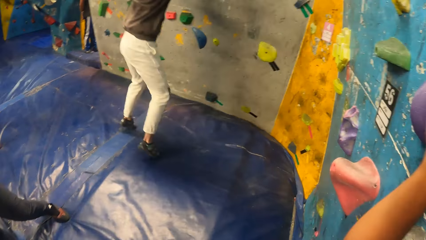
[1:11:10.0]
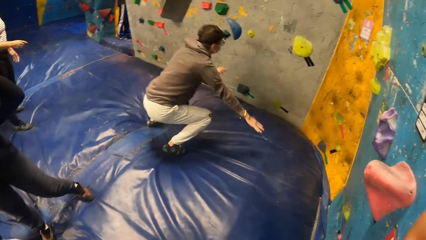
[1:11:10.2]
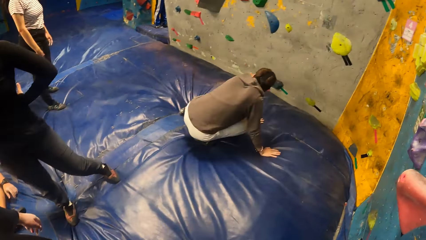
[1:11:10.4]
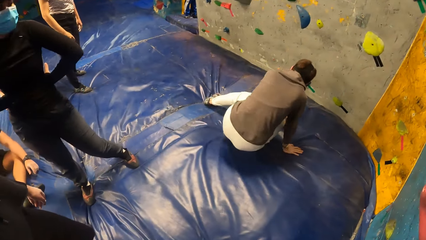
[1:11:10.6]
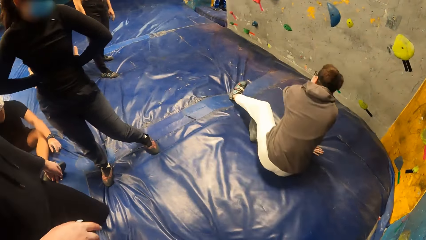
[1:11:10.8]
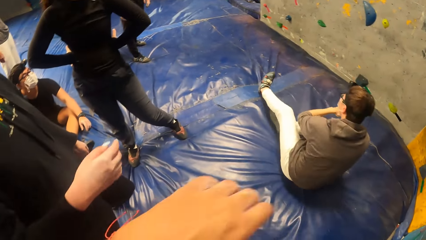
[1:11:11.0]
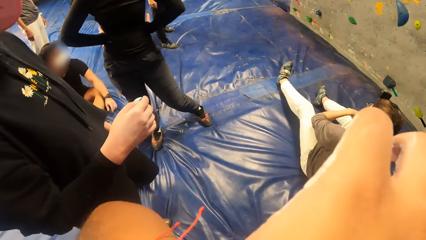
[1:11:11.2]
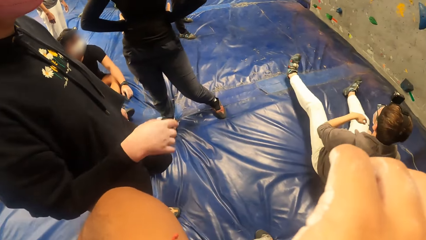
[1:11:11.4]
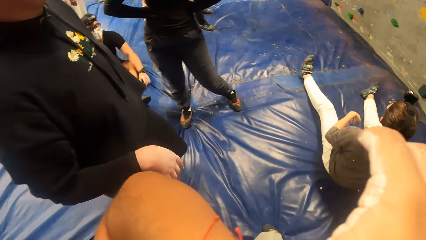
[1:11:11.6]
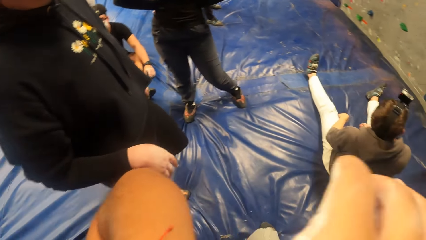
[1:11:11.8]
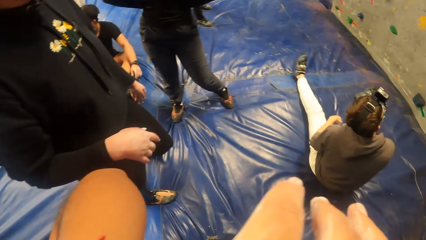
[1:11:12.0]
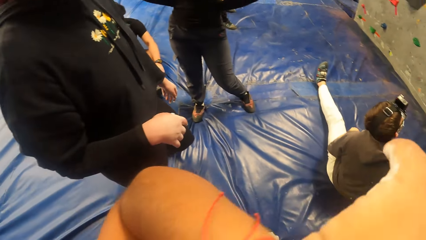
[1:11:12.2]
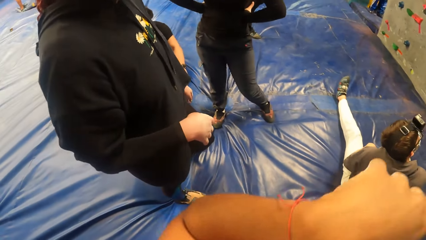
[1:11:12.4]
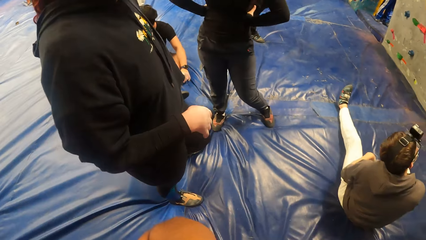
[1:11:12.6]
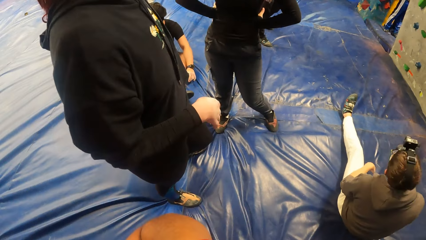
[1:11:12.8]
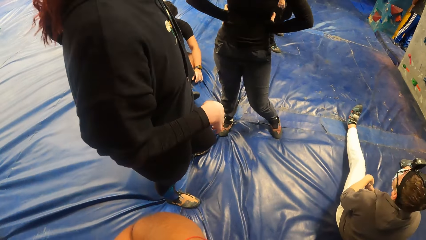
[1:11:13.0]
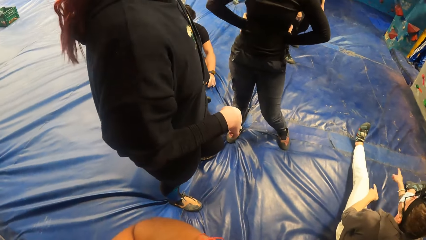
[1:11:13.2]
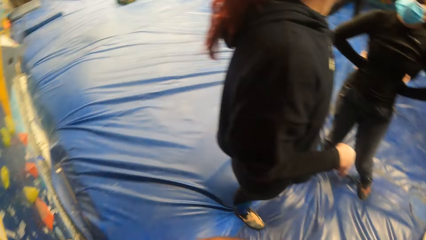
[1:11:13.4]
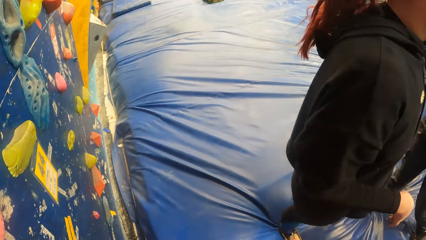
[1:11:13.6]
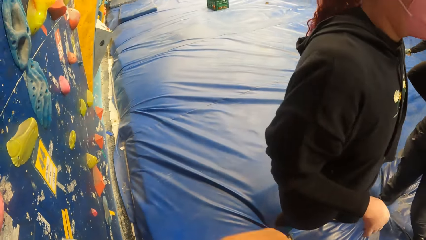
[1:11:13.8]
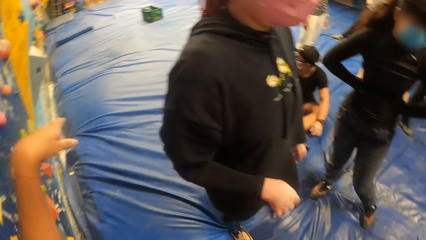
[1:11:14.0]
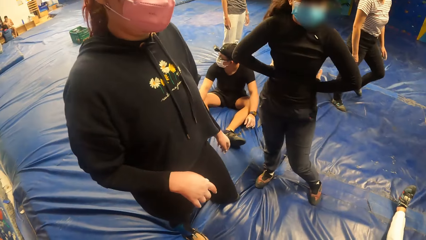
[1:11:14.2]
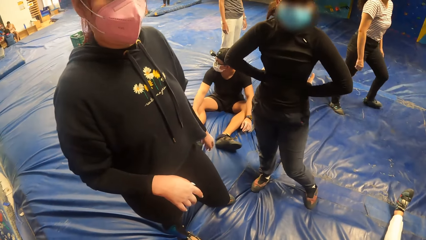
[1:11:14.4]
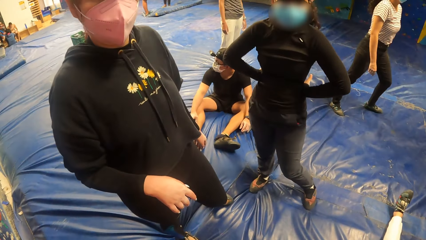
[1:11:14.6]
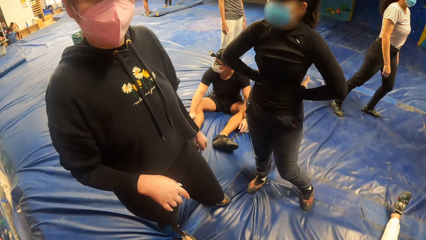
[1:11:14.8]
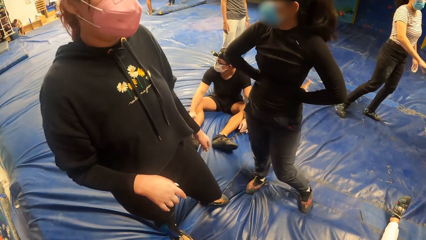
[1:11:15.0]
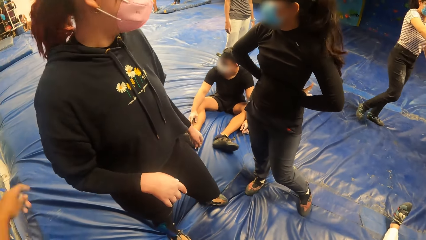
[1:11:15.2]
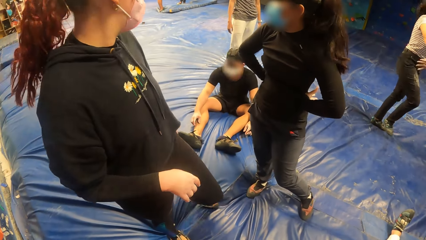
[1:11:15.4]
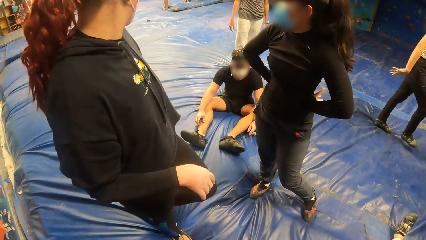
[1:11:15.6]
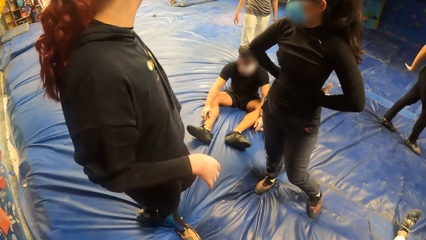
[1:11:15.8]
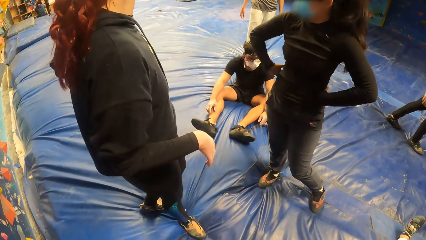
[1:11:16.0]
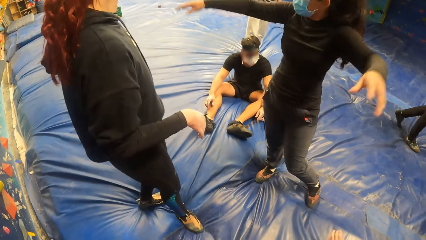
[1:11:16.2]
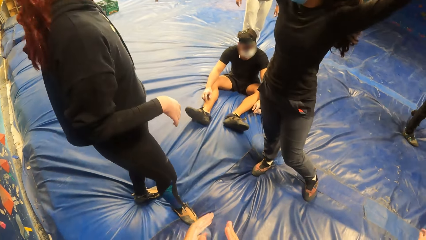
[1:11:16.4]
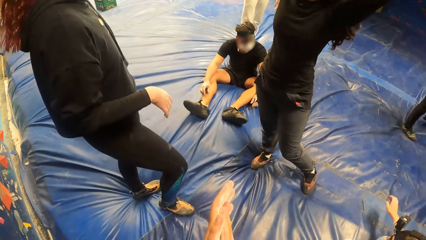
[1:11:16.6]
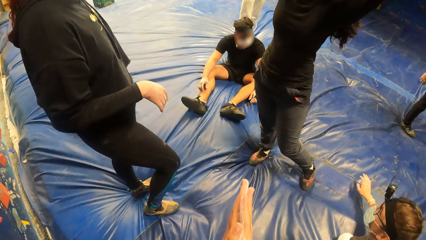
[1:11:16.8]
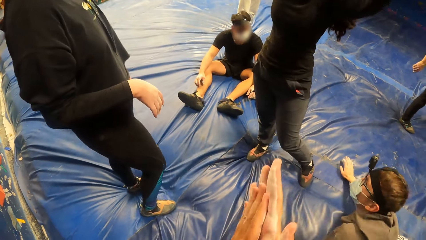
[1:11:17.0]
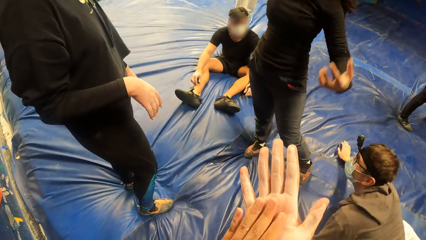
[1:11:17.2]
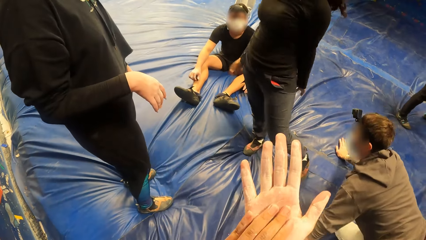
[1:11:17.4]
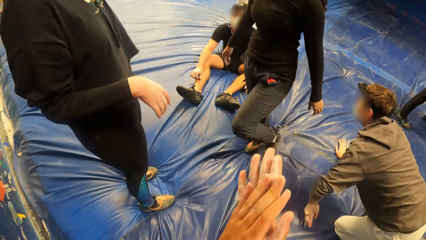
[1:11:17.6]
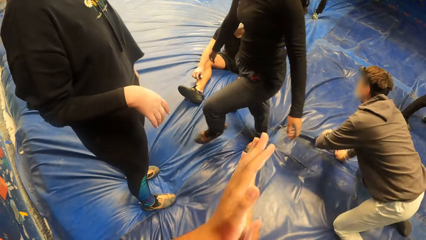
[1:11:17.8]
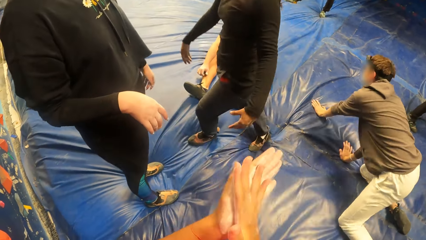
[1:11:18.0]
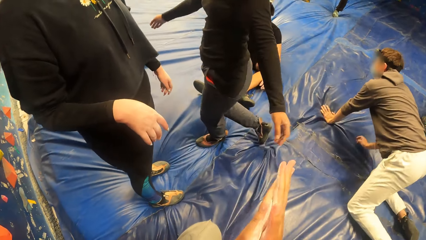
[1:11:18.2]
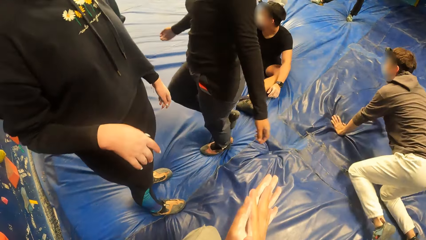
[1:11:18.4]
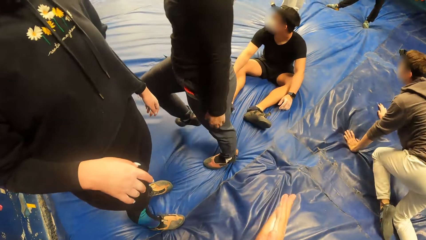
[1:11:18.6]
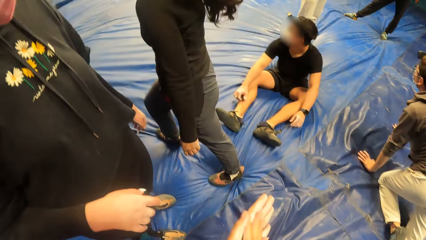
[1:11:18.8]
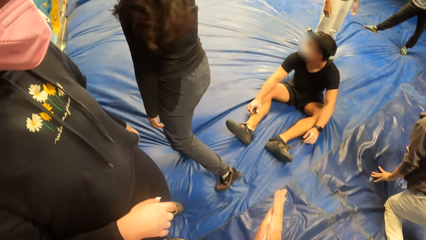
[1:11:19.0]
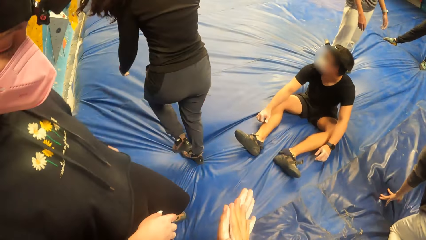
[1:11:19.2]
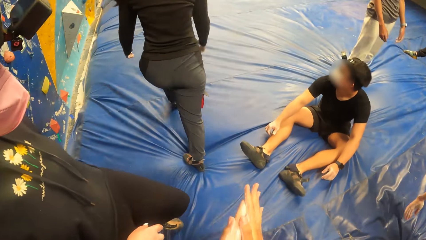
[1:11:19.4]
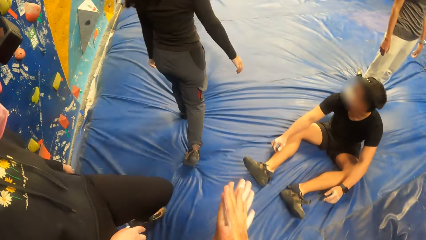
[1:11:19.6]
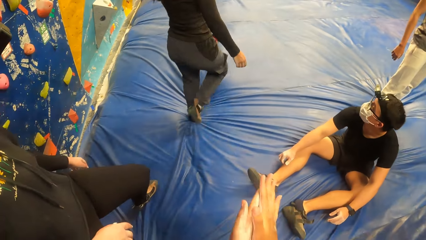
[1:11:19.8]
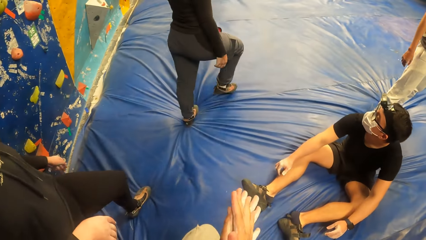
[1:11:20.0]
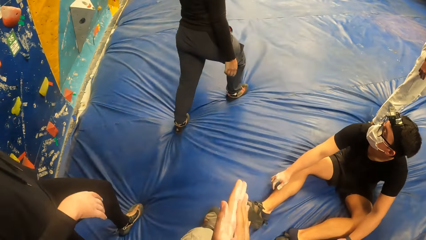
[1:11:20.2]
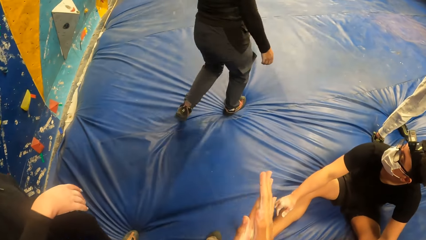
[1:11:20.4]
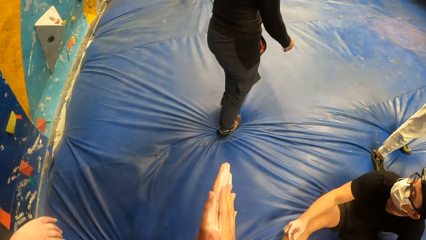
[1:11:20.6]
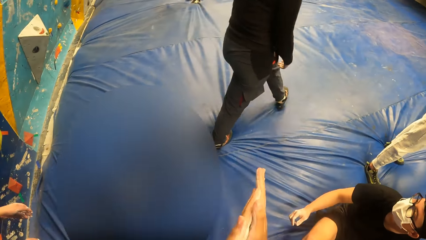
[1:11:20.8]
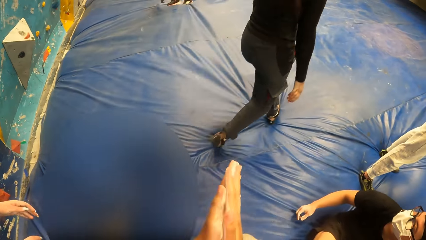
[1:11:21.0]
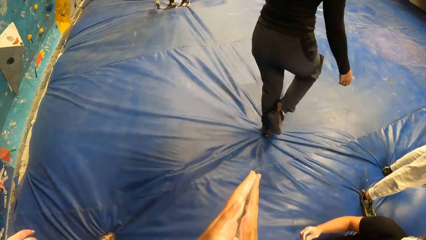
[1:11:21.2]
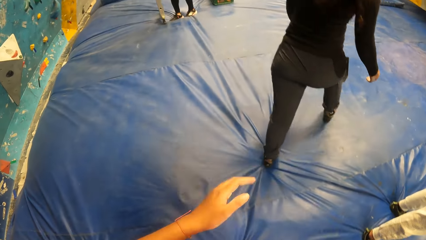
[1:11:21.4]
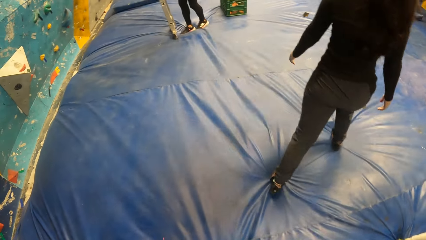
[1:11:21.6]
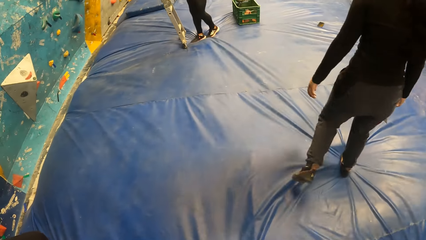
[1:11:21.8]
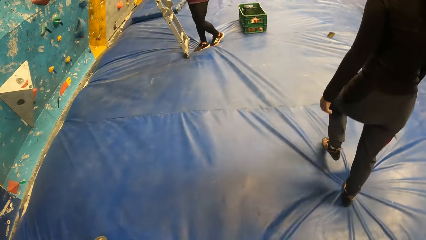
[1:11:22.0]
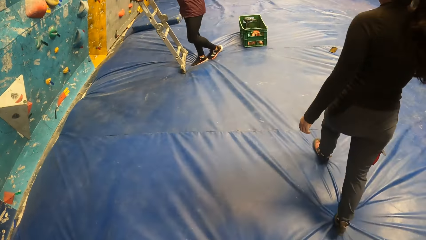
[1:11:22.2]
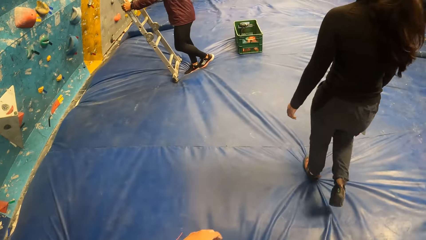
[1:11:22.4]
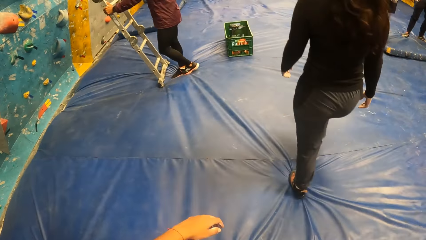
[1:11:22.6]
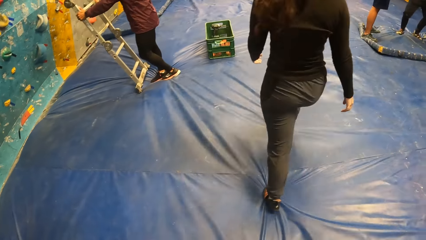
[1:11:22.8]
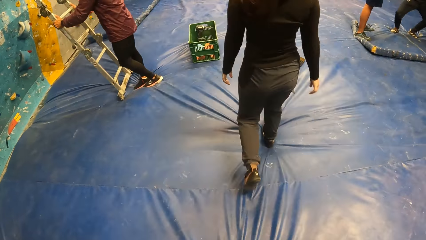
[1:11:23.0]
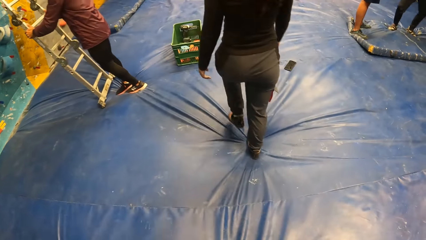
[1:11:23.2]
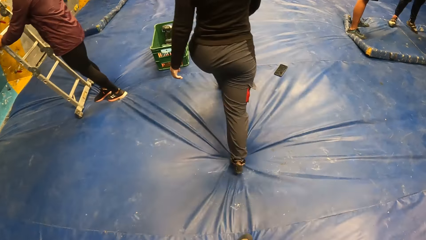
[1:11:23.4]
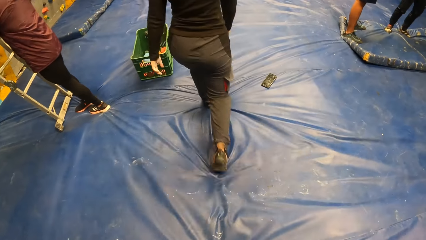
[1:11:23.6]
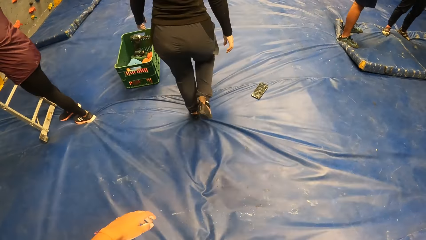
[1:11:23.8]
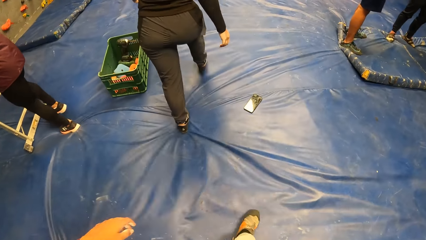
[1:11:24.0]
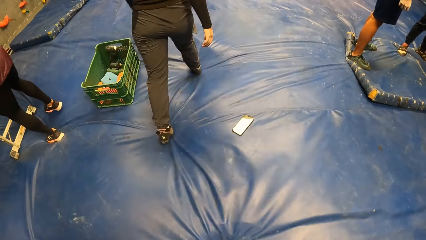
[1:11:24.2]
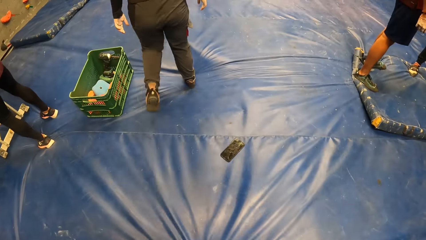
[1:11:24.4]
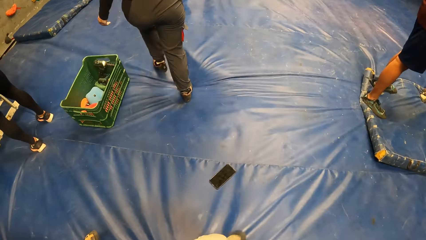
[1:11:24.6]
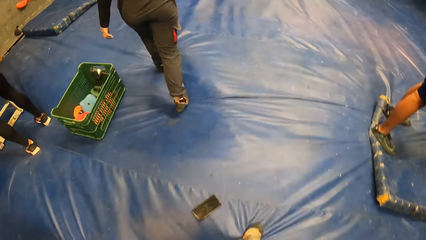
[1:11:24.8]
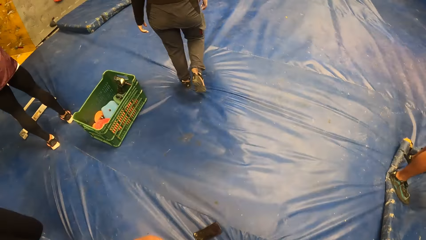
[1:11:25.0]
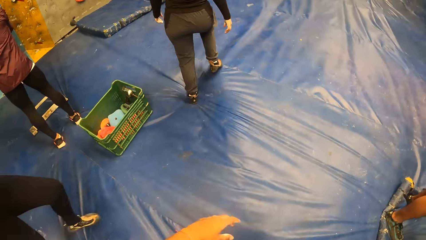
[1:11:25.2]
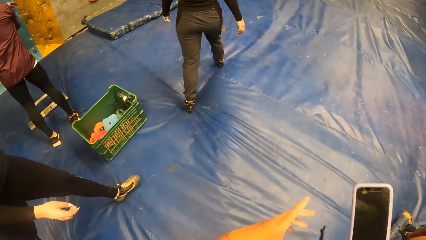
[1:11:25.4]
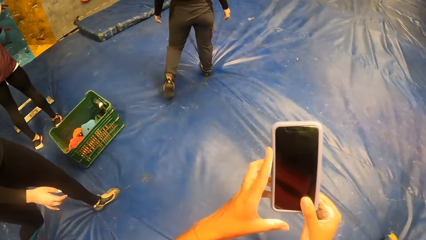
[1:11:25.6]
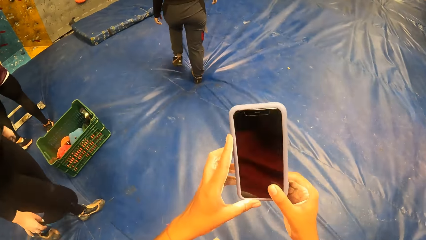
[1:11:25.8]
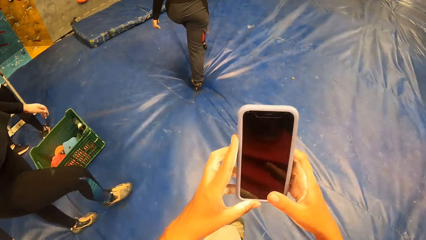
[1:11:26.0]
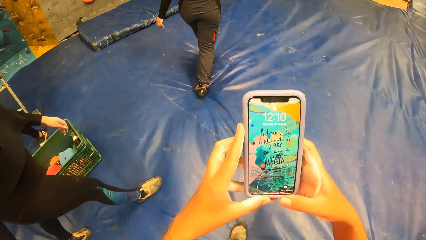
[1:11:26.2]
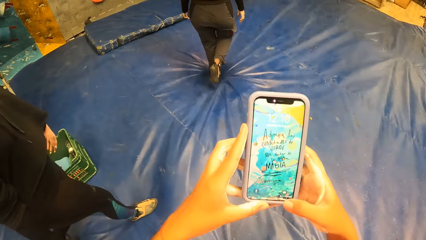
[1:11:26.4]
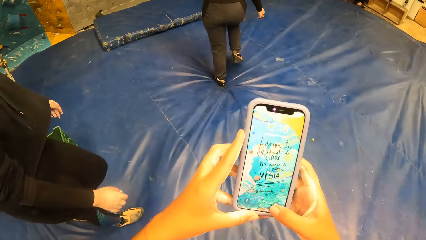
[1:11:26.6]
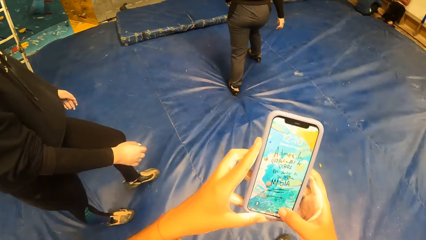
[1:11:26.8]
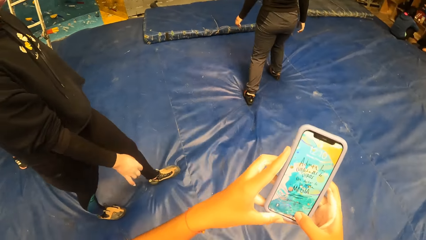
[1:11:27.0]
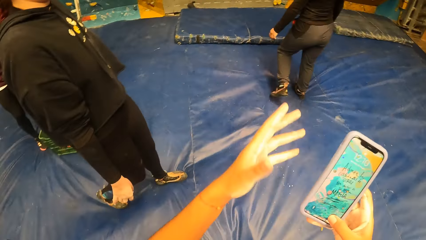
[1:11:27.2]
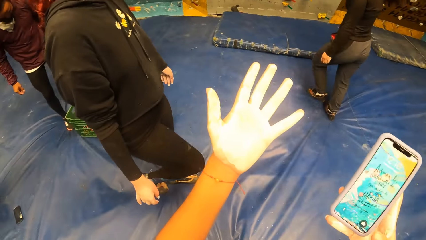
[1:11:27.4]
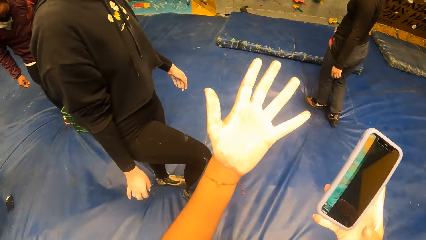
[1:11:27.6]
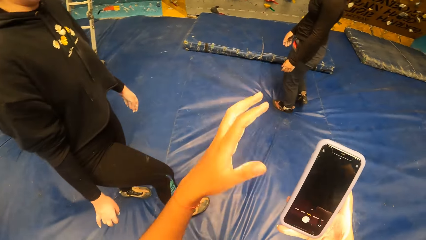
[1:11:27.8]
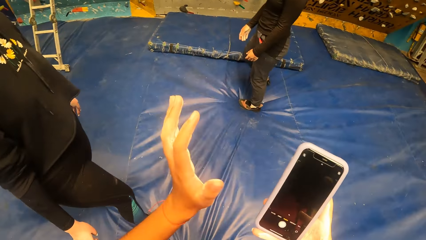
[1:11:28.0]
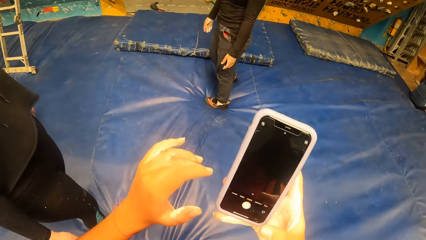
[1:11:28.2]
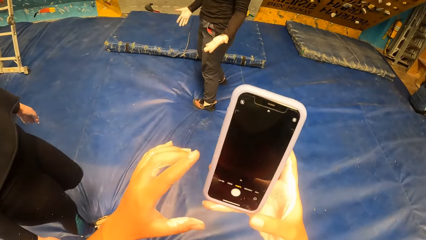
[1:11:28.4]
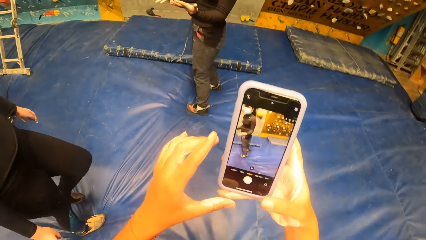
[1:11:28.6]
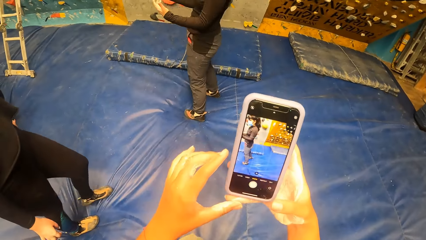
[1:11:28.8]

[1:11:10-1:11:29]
A man jumps from the bouldering wall to the bouldering mat. The camera wearer raises the hand. She touches the face with the hand, looks around and raises the hand. A woman raises both hands. The camera wearer rubs both hands. The man crawls on the bouldering mat. The camera wearer walks. She places her left hand on the phone in her right hand. She looks at the phone. She operates the phone with both hands. She scrolls the phone. She removes her left hand from the phone in her right hand. She looks at the hand.
